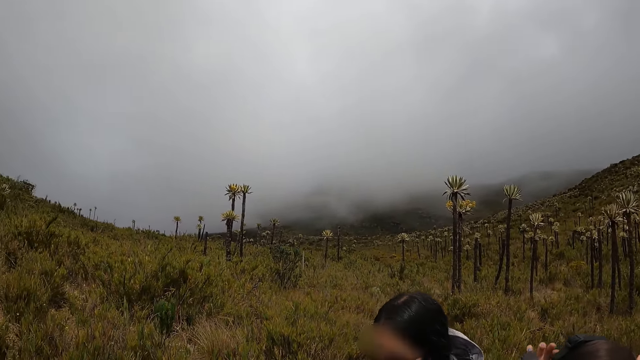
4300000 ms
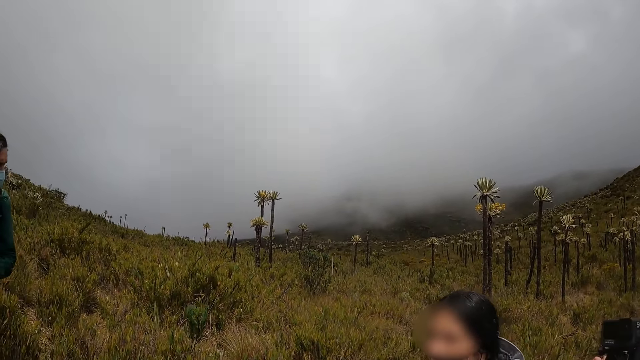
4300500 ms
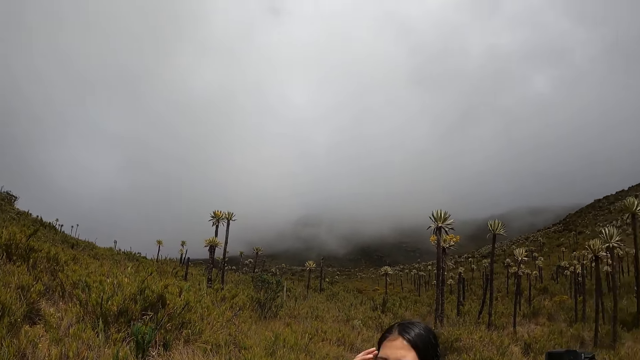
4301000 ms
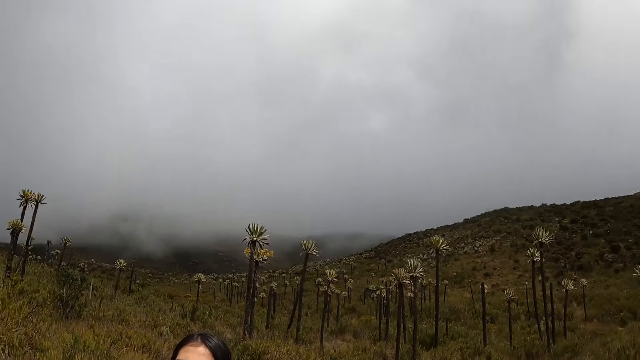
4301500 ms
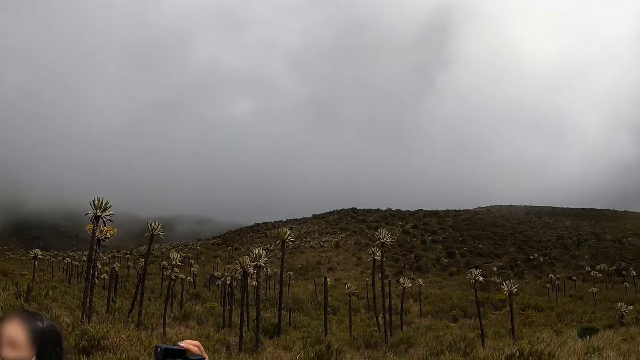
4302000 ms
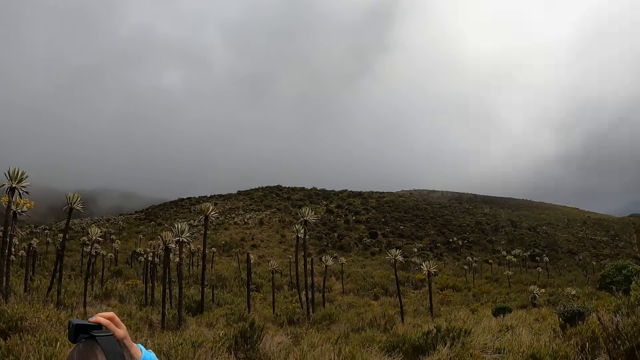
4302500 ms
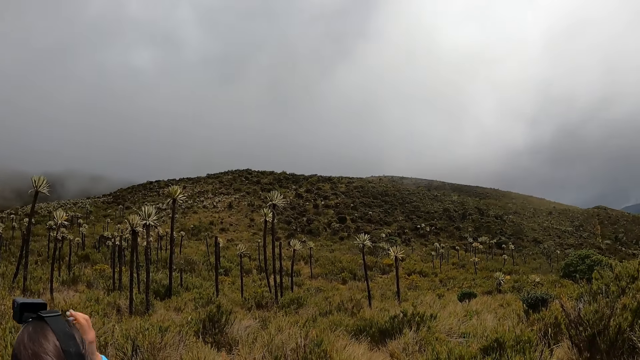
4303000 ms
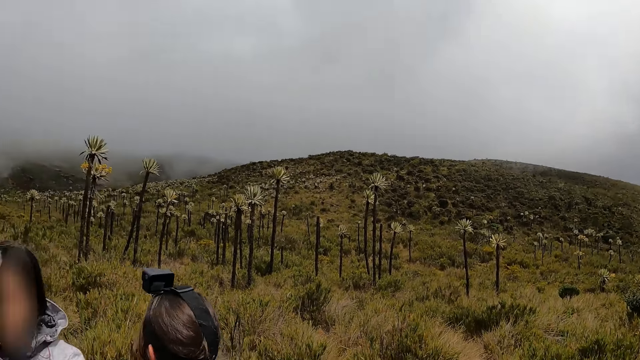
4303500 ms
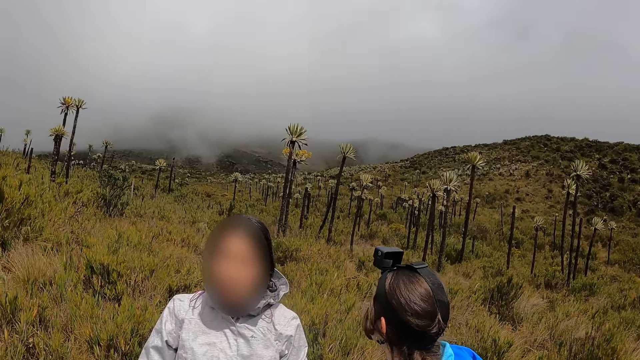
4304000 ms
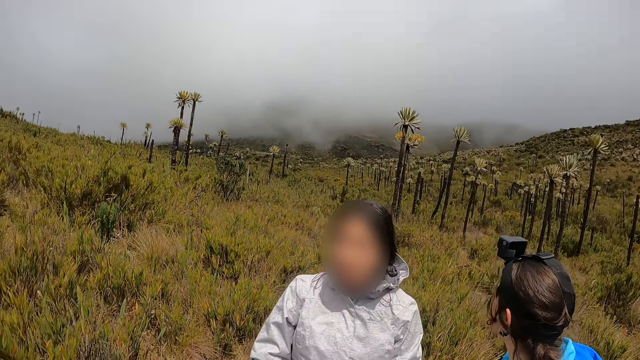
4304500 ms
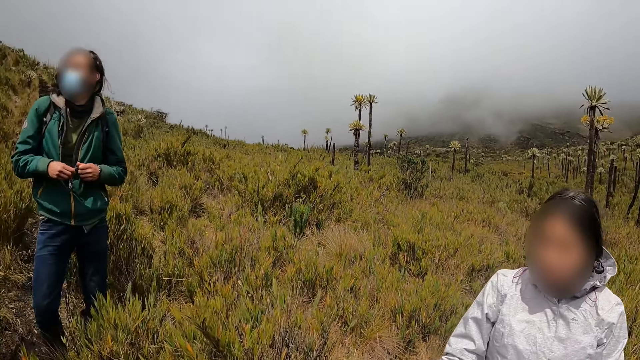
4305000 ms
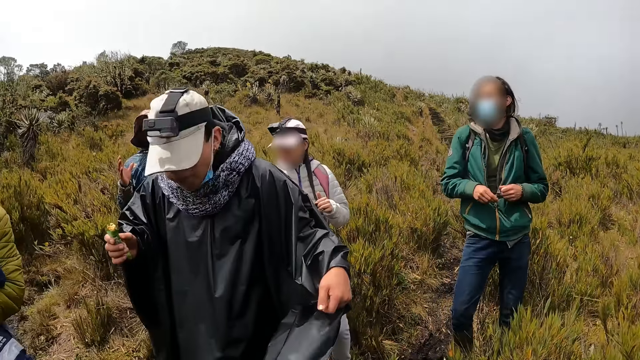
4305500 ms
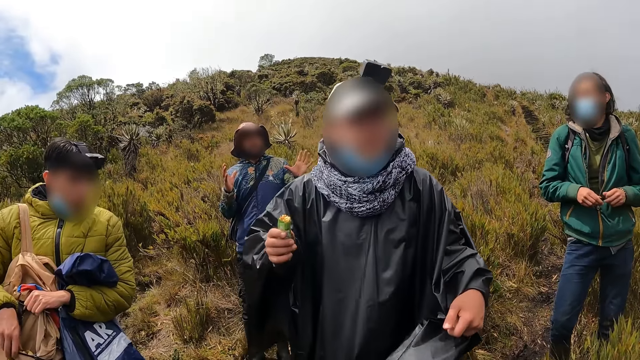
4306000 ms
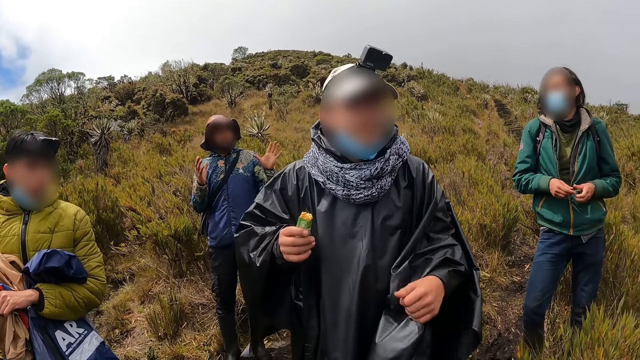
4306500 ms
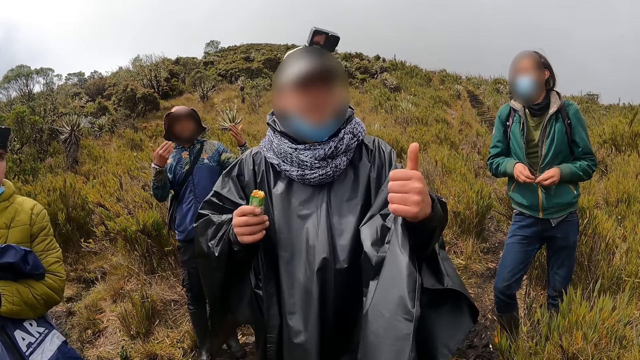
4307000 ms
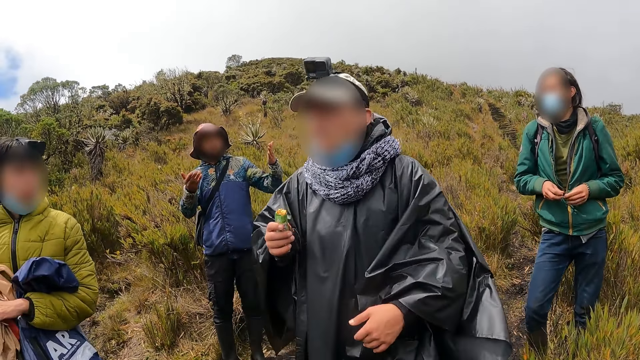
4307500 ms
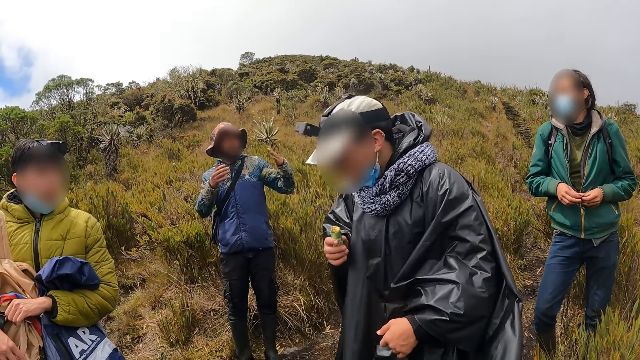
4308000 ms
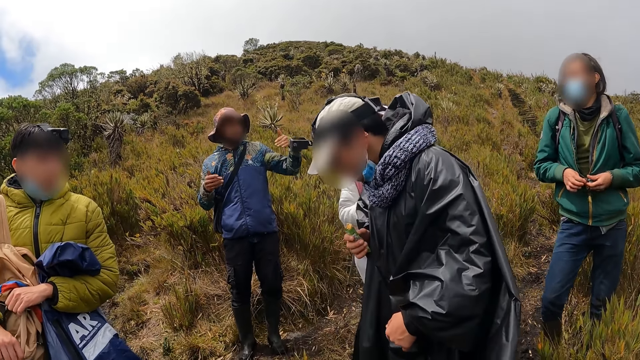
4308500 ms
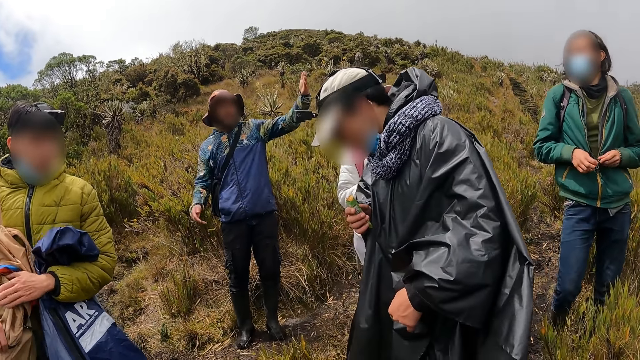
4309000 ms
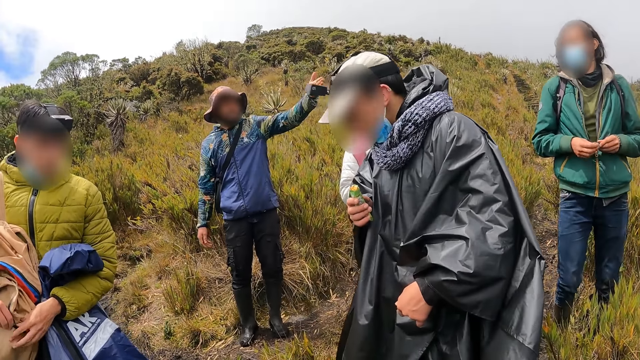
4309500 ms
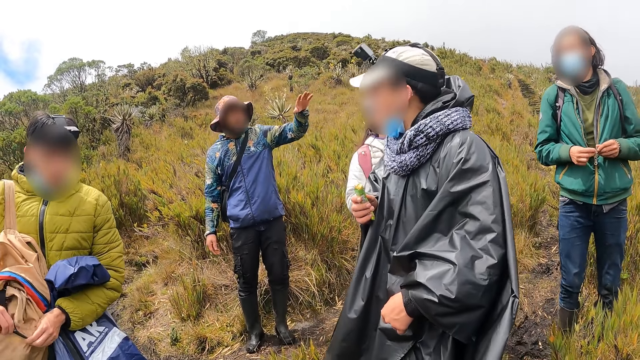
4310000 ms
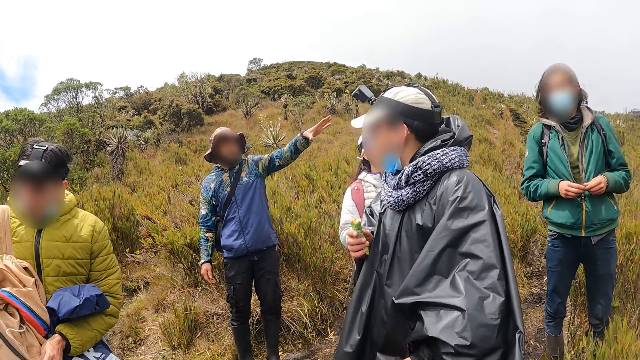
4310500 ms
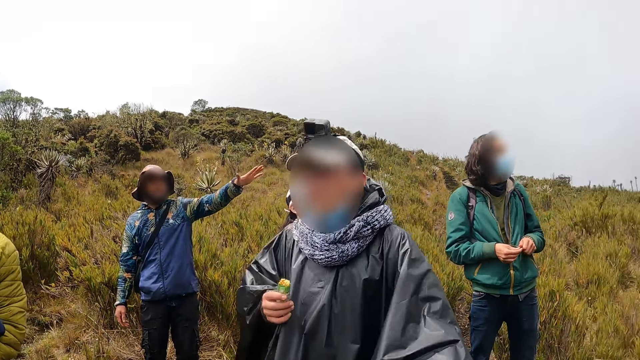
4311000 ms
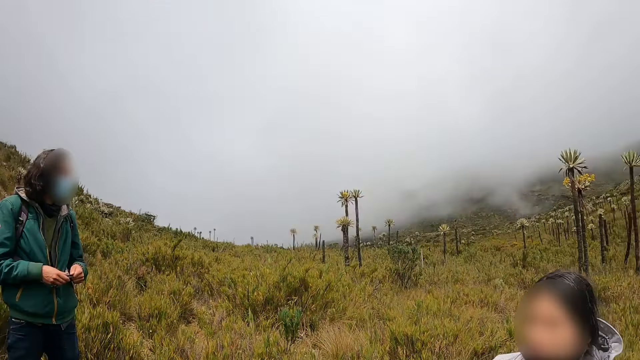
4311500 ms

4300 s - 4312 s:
The hiker holds the camera on her head with her right hand. She removes her right hand from the camera on her head. Another hiker interacts with the camera wearer. The other hiker lowers his left hand.

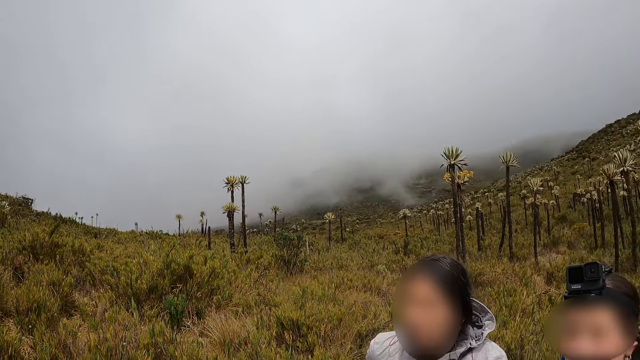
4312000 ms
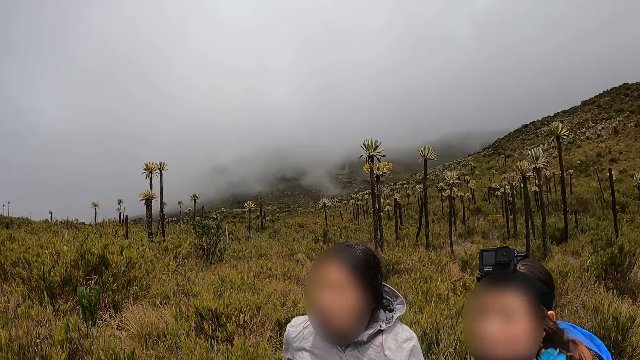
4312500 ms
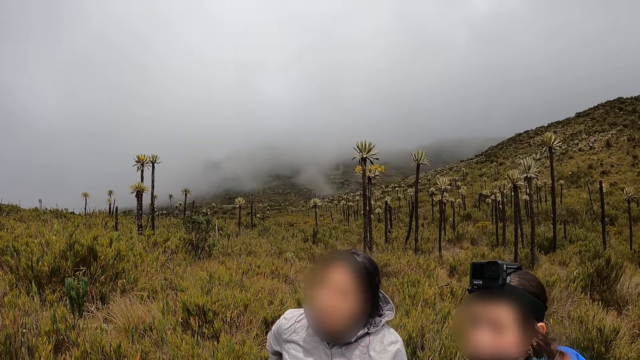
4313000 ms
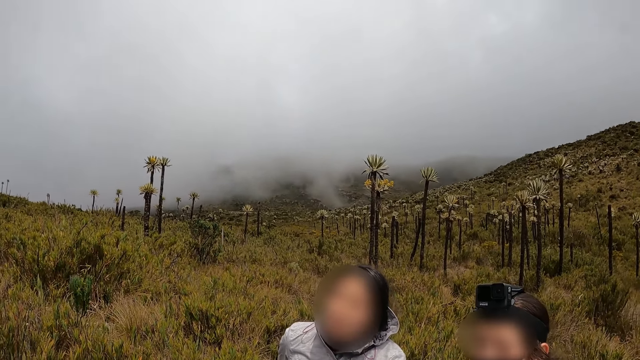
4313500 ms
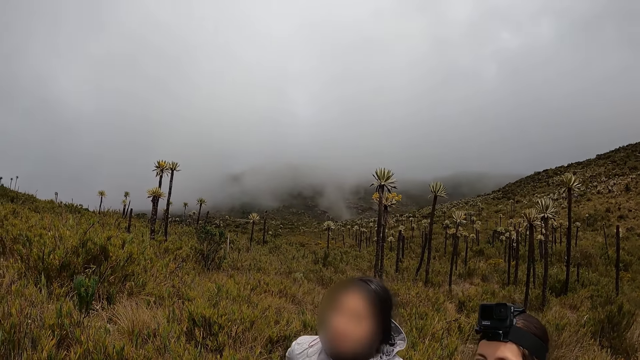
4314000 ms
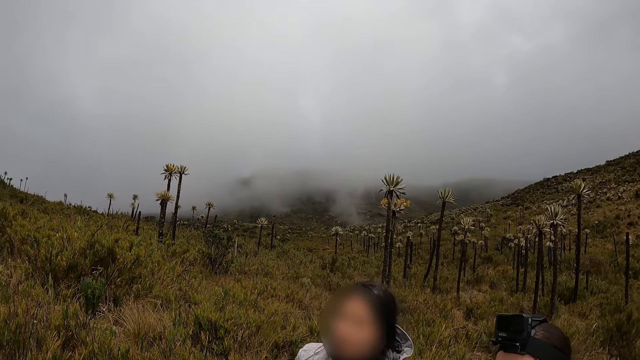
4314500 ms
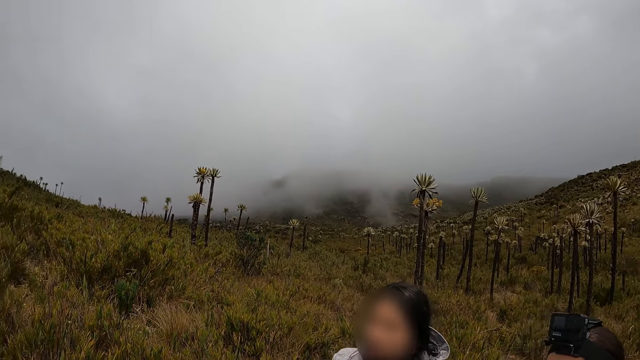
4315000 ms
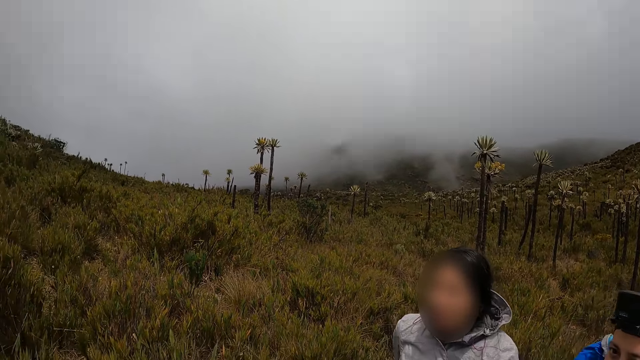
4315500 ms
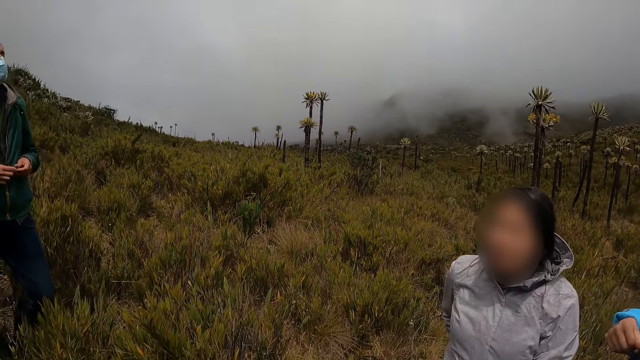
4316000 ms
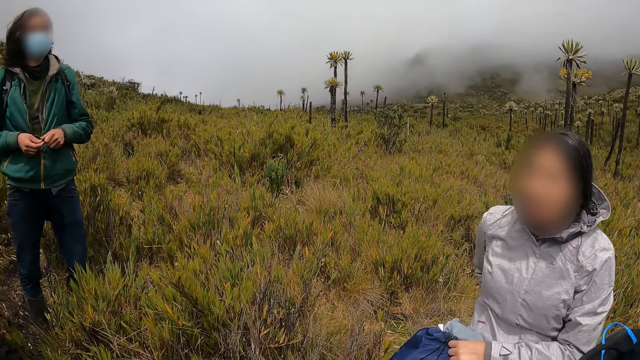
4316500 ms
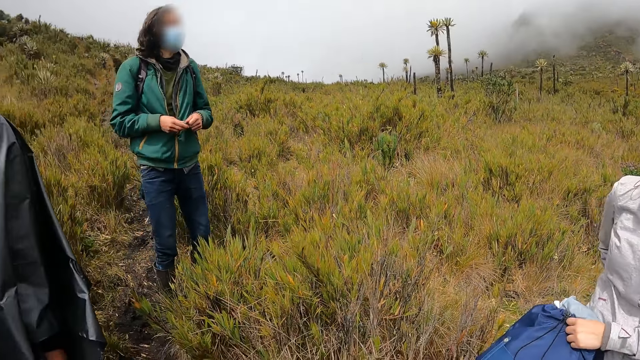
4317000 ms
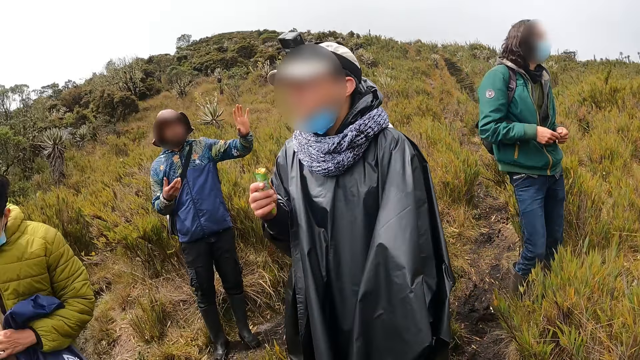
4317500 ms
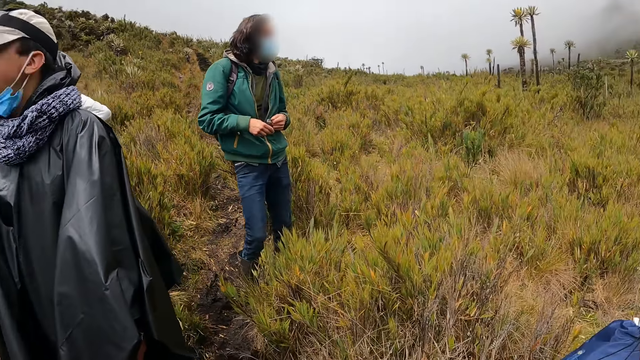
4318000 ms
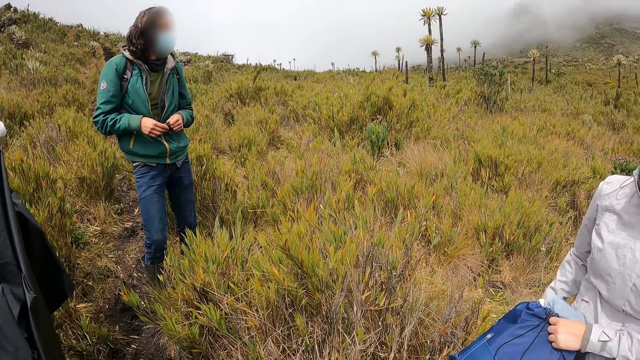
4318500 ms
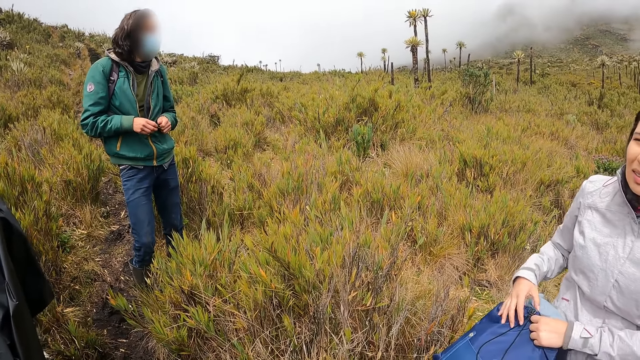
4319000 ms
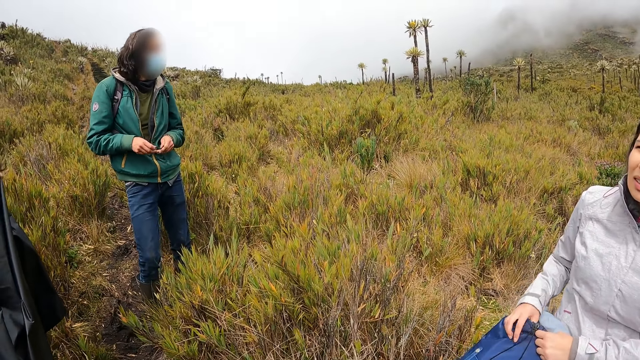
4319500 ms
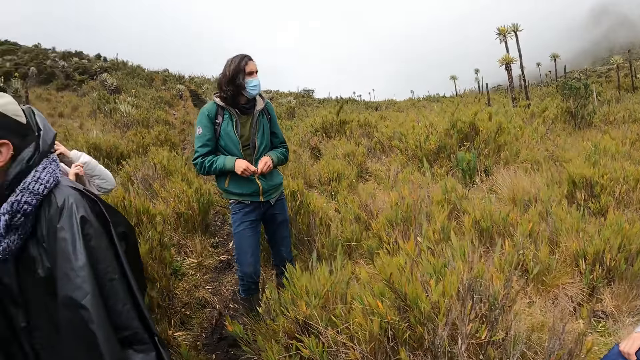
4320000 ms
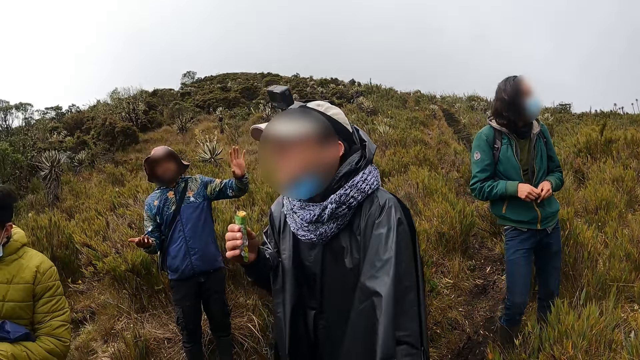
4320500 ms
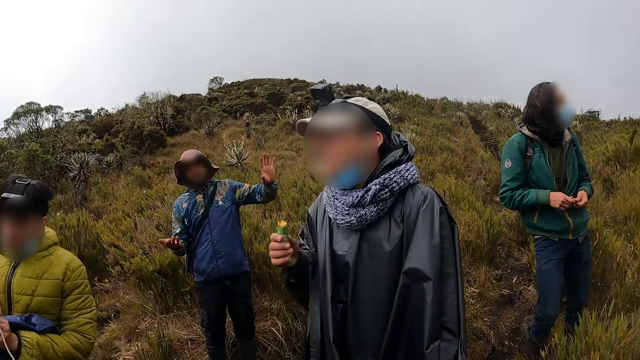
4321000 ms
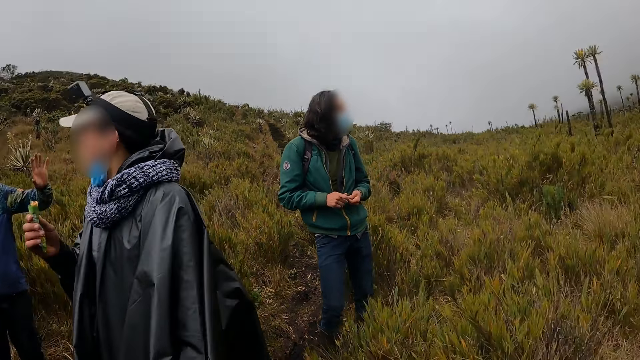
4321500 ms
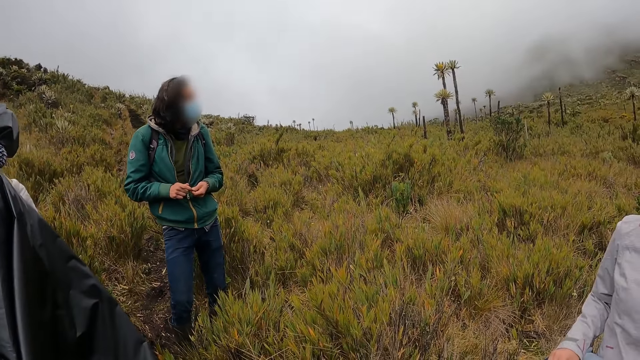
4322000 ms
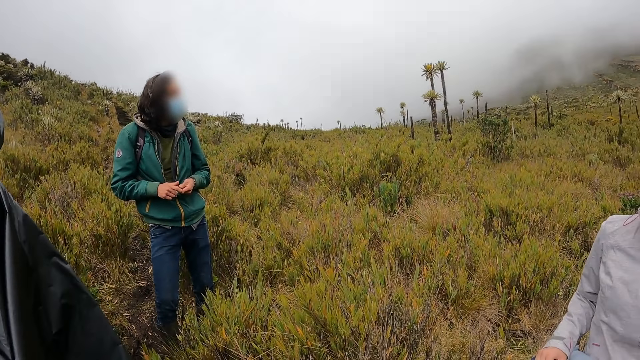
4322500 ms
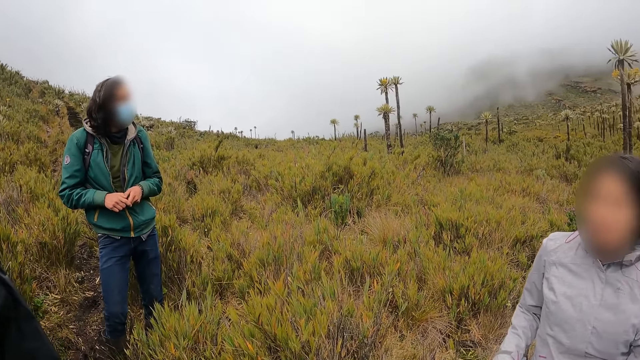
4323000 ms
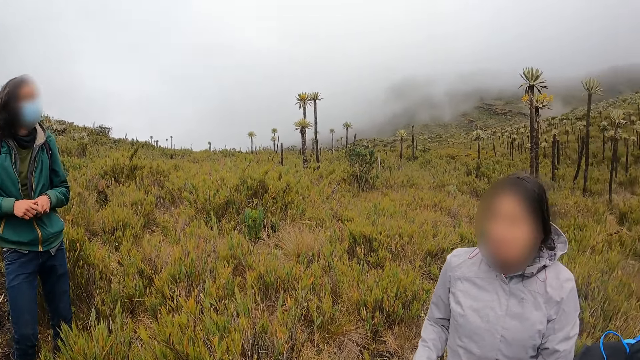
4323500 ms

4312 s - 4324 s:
The hiker holds the backpack in her left hand with both hands.
